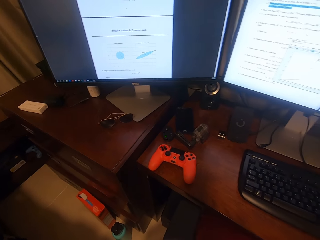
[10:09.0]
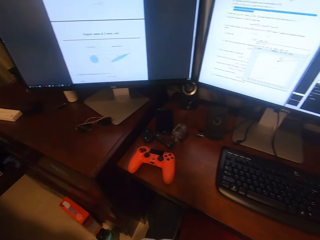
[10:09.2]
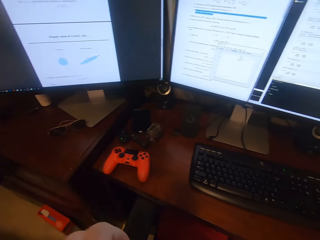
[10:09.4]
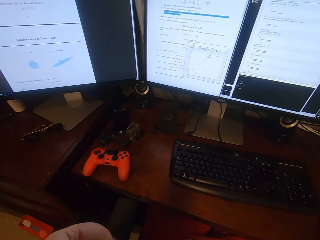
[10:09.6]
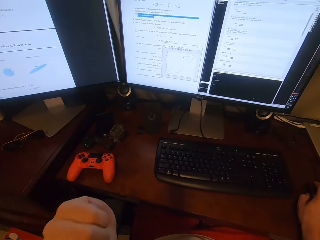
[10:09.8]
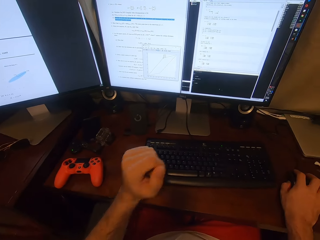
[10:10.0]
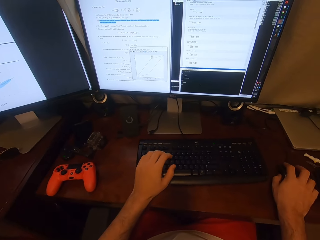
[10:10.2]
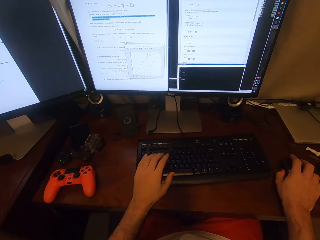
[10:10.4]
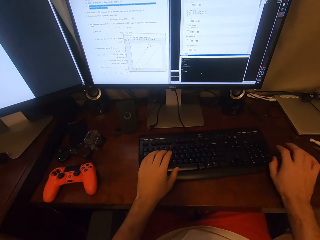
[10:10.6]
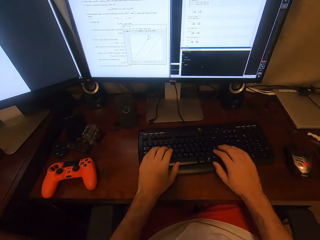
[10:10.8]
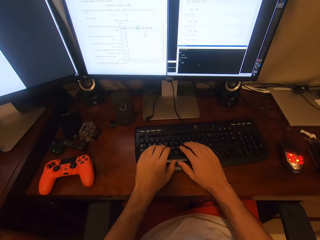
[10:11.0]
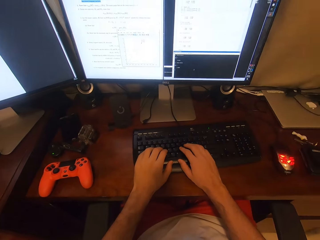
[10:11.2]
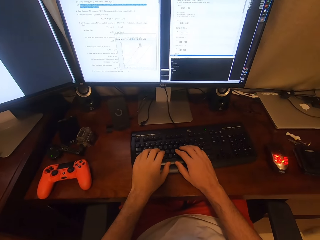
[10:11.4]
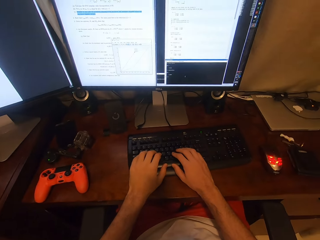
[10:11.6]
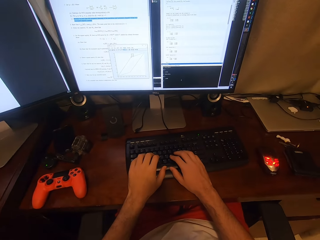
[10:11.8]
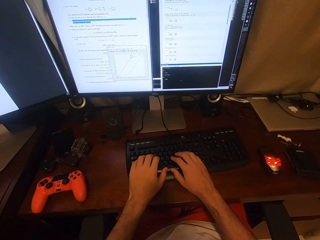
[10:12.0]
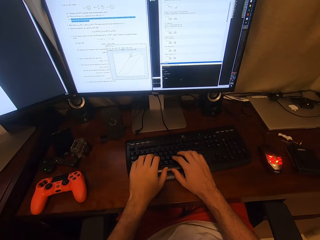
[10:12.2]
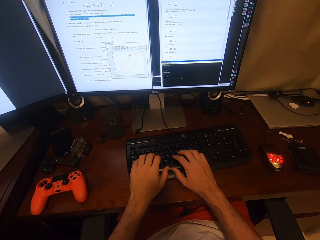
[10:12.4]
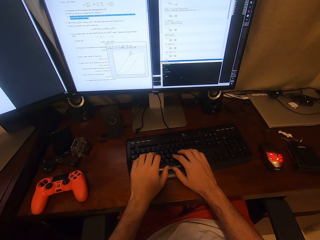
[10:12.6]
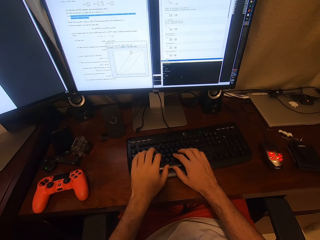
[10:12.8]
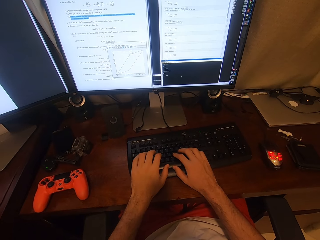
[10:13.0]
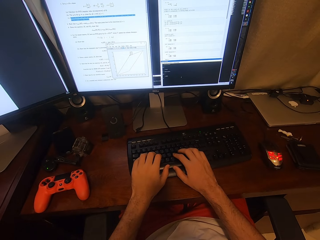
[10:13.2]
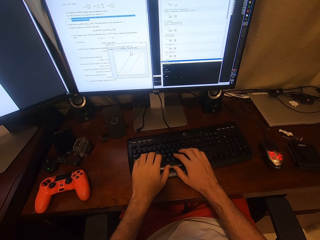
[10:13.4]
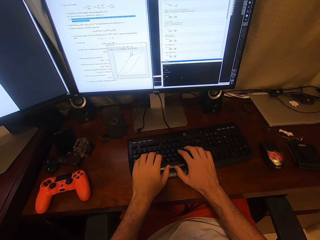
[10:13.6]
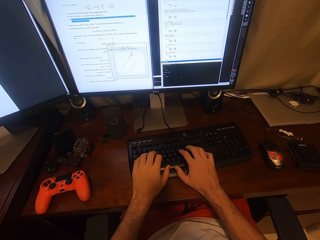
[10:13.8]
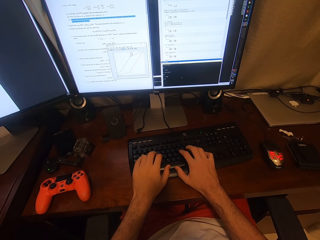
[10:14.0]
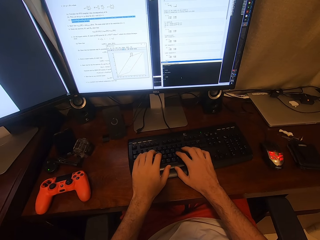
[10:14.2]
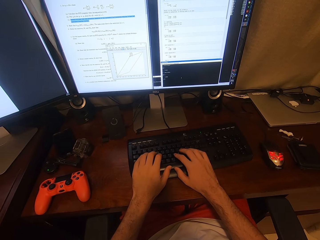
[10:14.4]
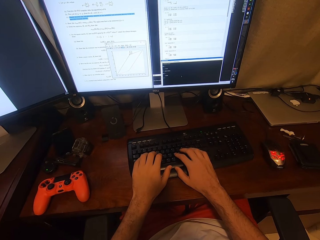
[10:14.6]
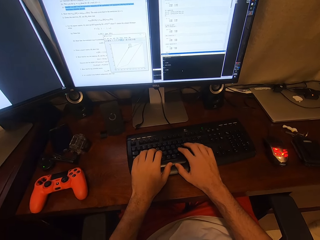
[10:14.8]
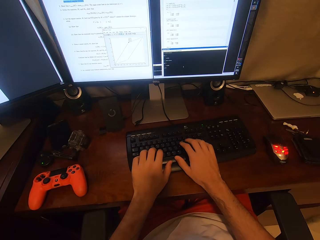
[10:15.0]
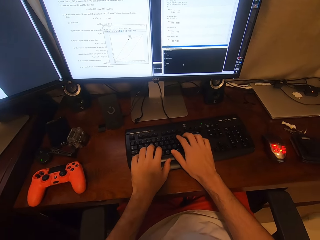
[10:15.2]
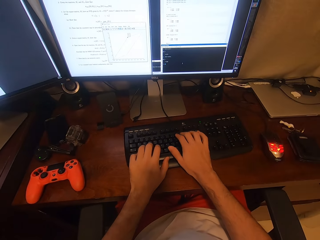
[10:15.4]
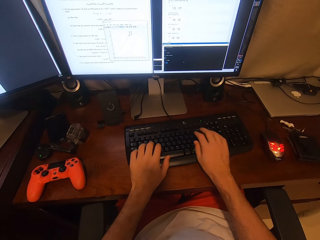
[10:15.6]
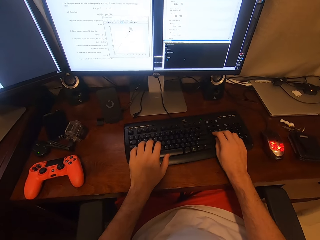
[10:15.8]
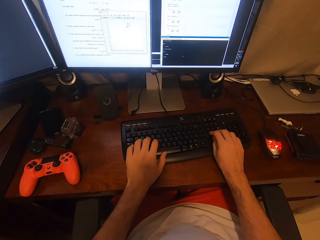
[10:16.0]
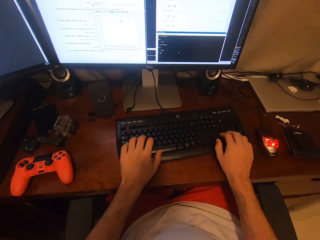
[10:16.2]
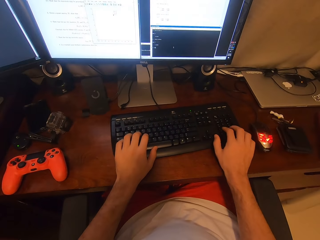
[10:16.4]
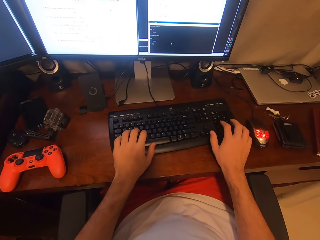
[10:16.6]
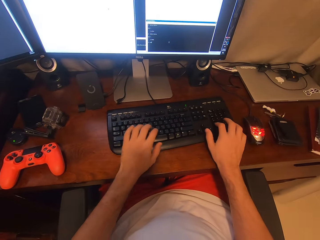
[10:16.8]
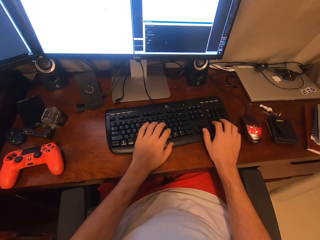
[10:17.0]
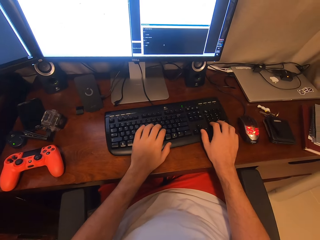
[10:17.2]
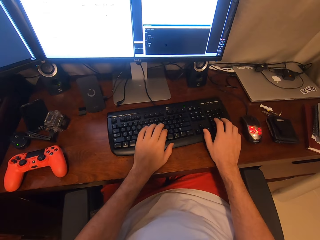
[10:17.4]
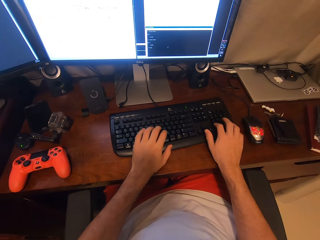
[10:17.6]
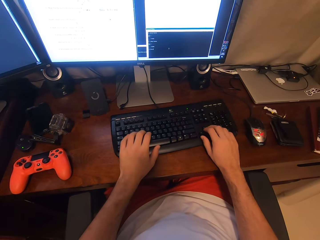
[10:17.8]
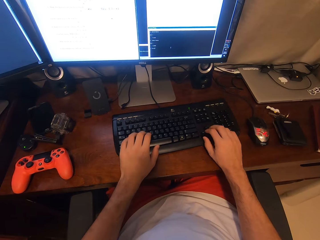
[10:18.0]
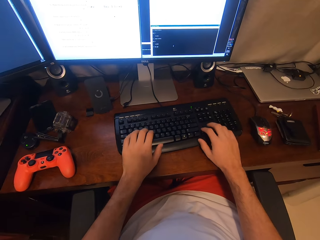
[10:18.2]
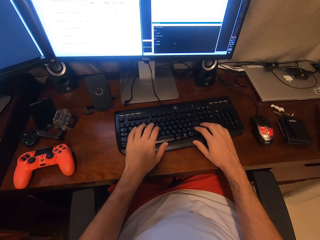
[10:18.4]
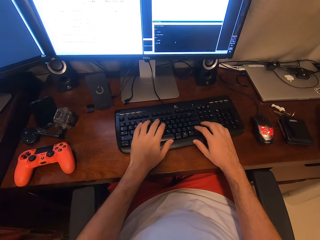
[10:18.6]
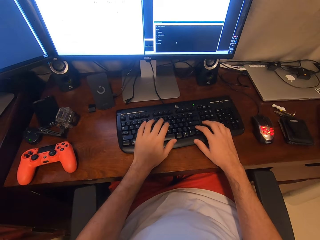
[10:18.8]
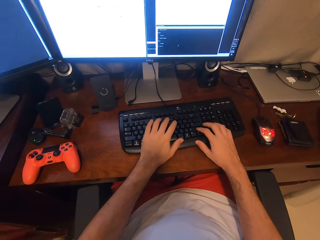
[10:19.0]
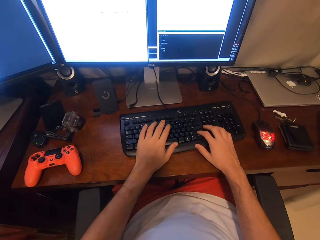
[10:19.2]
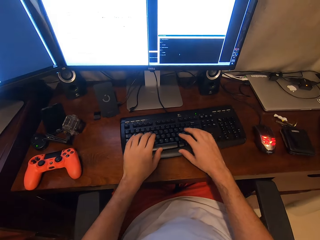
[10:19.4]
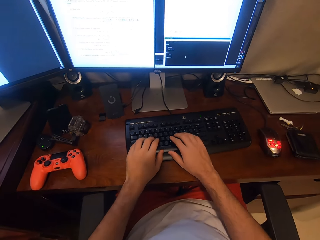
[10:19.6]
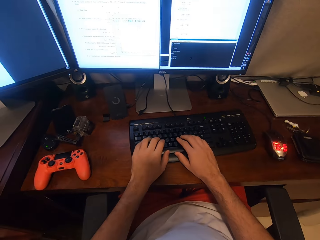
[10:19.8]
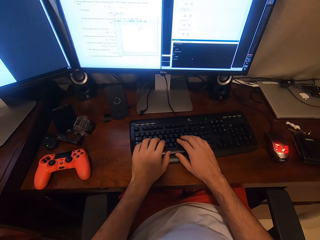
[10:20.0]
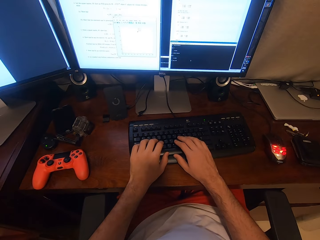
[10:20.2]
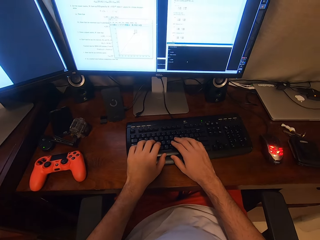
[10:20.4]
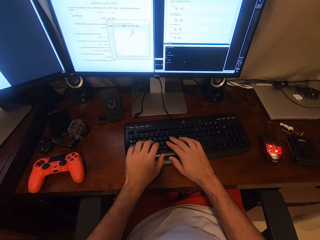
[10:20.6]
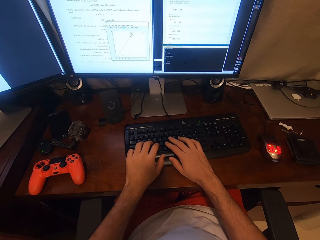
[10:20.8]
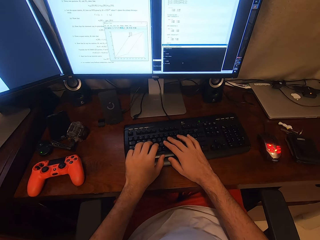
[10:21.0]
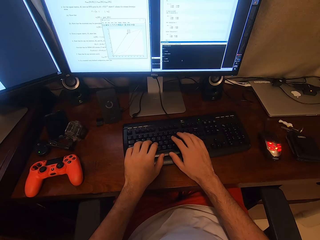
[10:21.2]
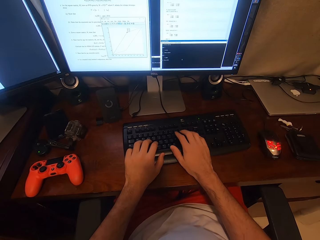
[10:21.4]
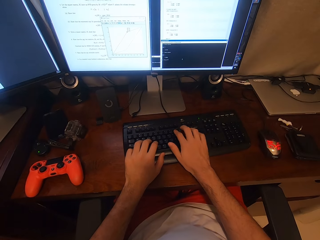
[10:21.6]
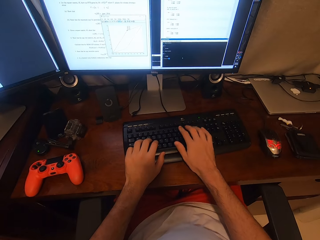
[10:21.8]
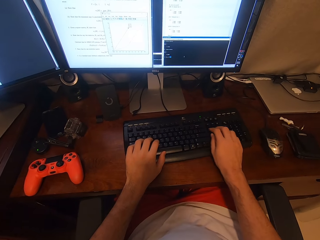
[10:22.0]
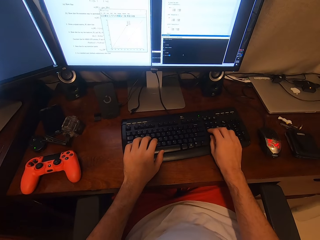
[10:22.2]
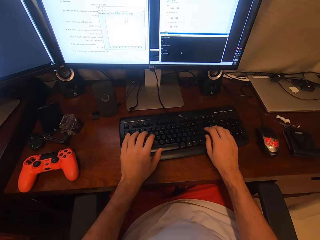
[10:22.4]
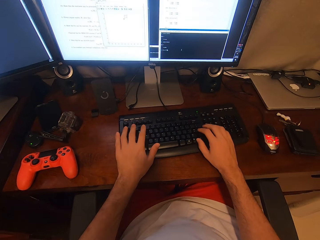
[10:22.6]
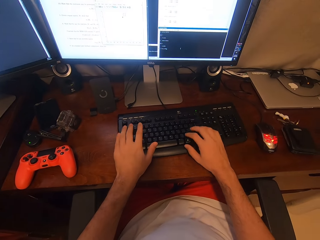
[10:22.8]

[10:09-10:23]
The camera wearer types on the keyboard. They enter data. They type on the keyboard again.

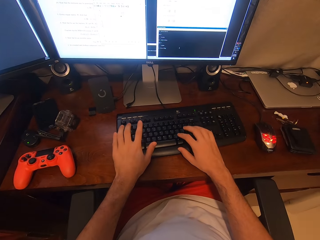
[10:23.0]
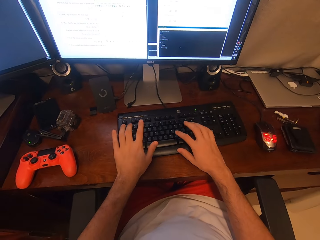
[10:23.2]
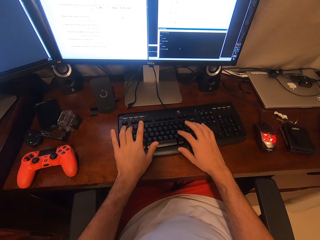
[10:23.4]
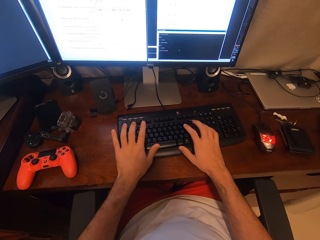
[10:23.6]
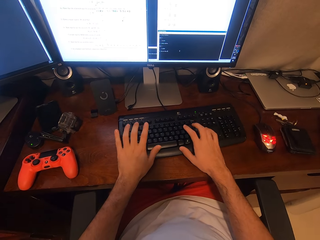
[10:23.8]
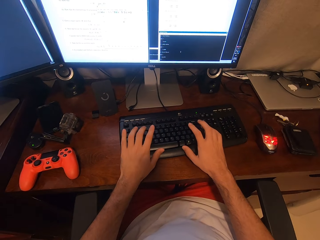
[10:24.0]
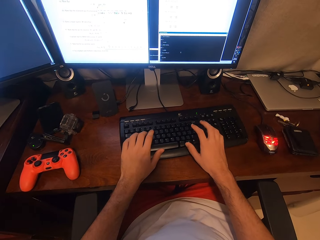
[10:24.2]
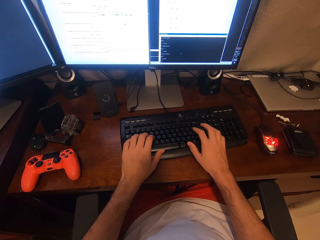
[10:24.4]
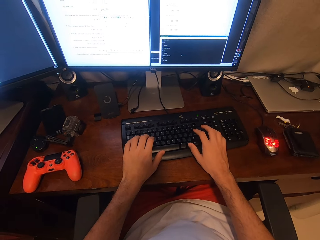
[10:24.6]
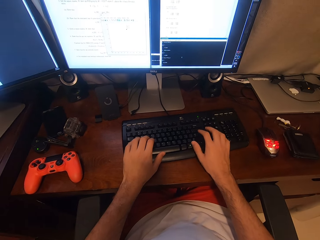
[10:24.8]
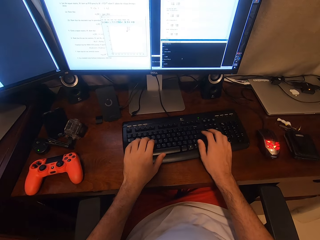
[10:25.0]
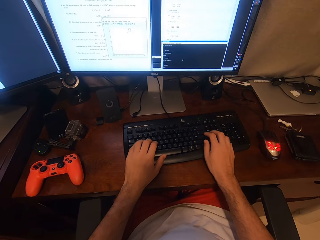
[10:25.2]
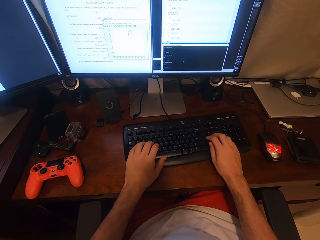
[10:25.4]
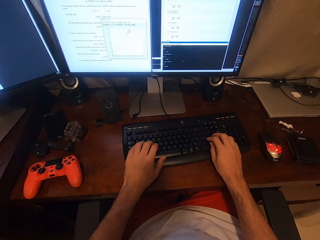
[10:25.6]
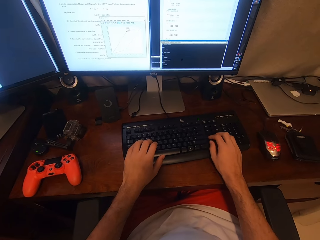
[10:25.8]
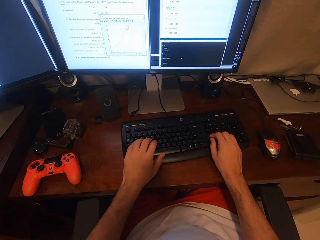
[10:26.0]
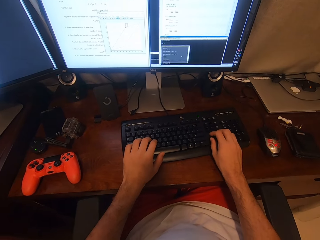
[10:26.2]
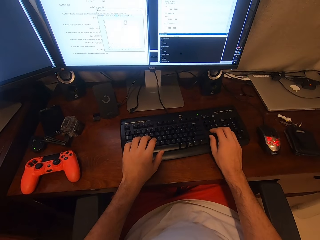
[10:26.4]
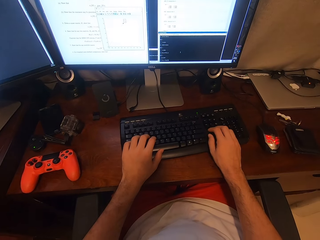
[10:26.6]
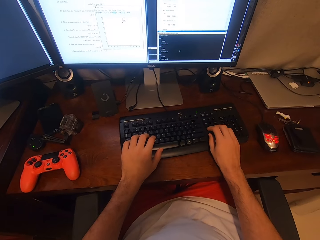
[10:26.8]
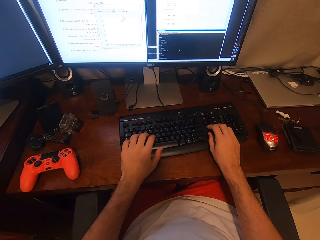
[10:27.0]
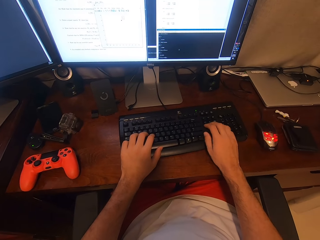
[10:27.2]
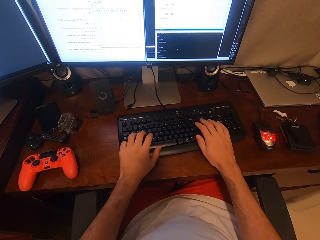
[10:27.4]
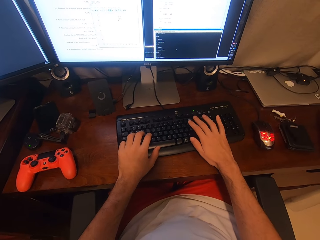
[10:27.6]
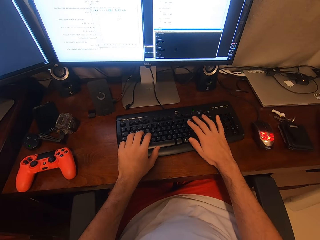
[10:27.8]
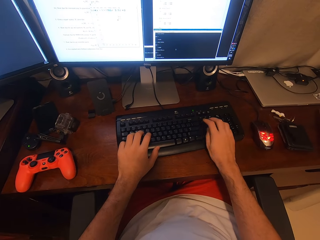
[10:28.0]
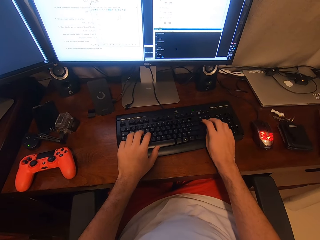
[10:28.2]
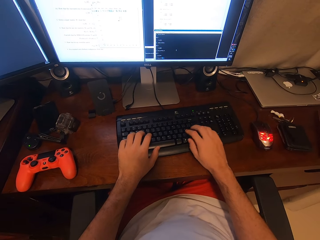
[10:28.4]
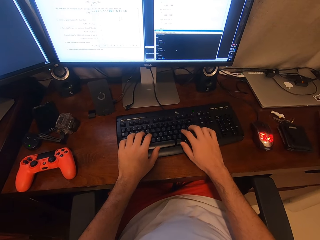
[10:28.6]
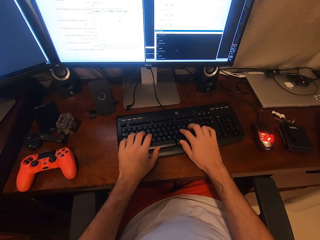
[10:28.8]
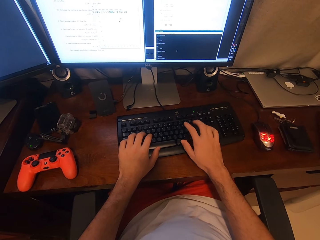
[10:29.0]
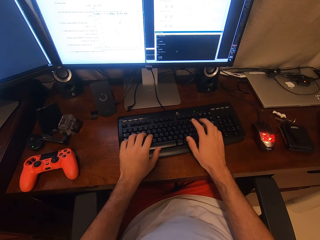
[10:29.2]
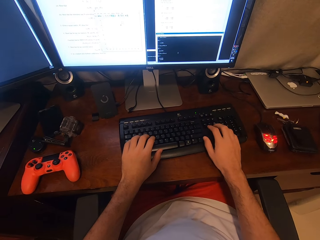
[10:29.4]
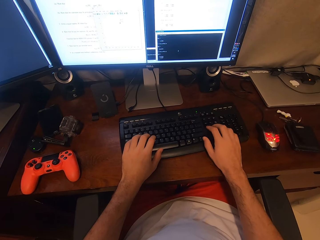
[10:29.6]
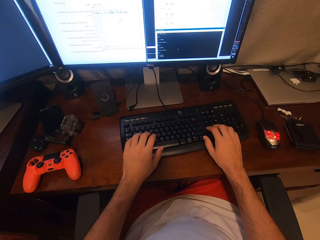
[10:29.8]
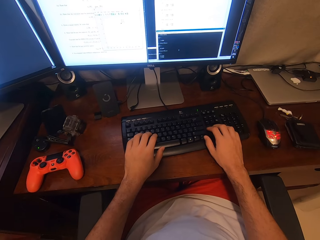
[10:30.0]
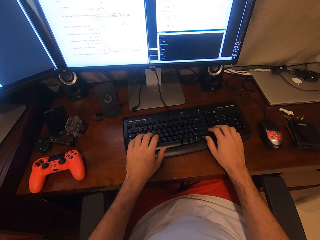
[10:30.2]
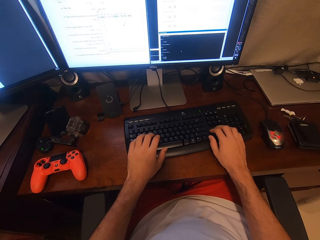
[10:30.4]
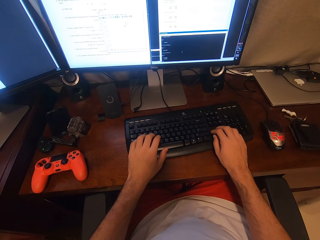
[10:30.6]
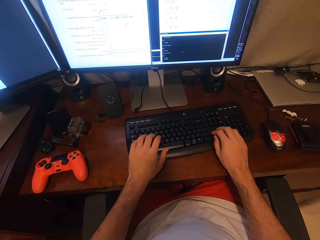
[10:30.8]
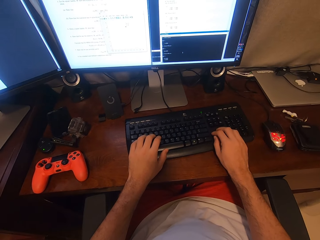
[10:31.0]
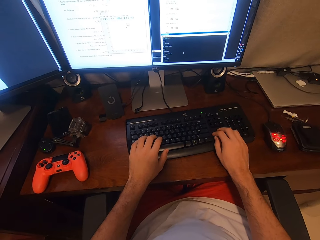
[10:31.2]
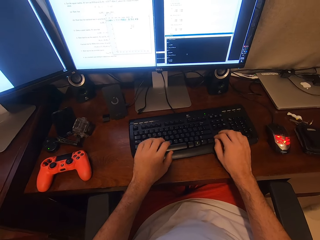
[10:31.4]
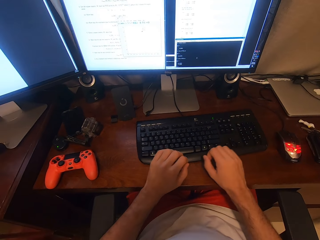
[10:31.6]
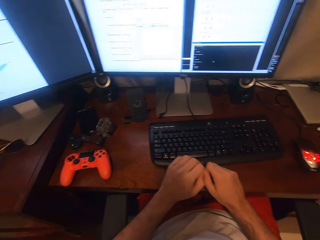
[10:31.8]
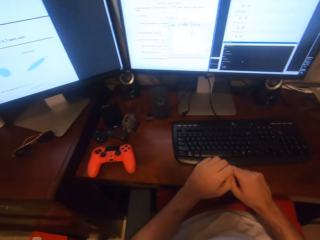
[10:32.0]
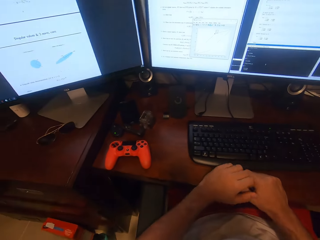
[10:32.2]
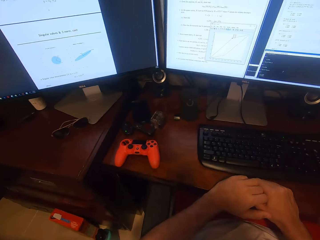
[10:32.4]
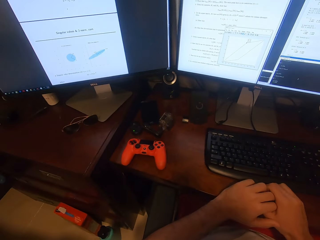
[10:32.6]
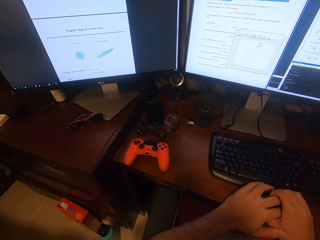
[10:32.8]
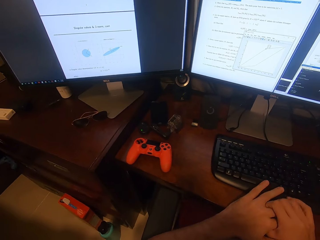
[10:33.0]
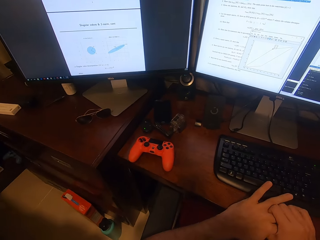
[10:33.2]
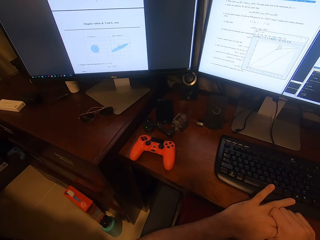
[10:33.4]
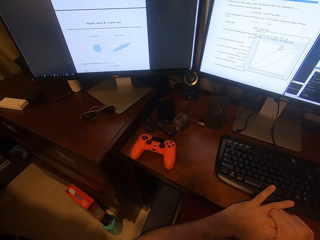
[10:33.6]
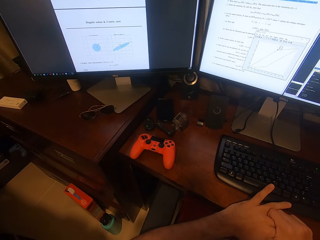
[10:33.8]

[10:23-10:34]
The camera wearer types on the keyboard. They stare at the screens. They hold the hands.
